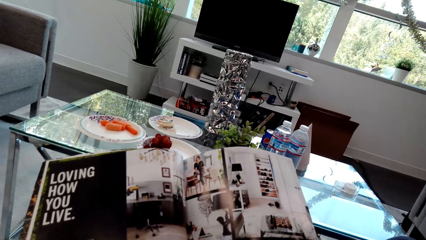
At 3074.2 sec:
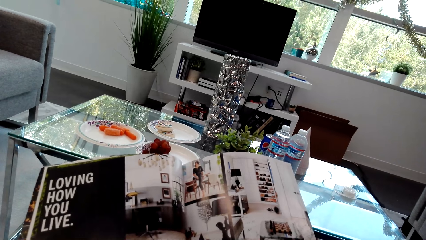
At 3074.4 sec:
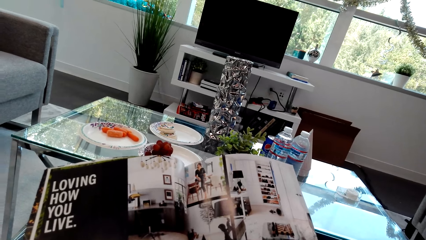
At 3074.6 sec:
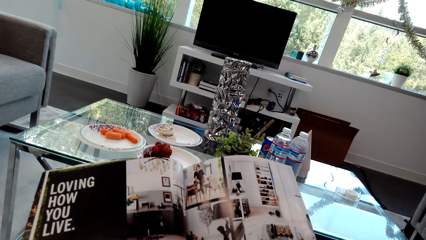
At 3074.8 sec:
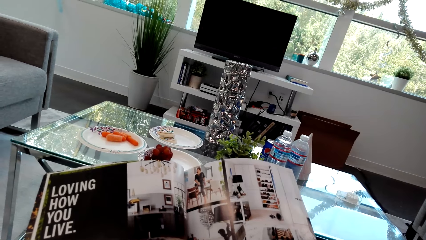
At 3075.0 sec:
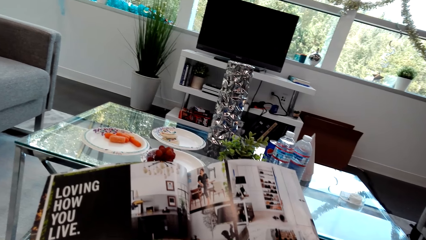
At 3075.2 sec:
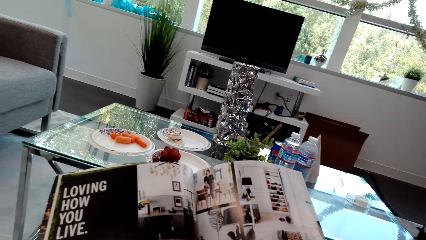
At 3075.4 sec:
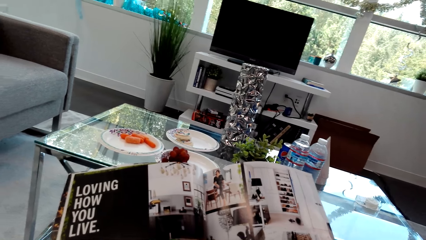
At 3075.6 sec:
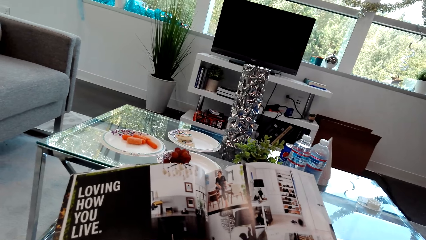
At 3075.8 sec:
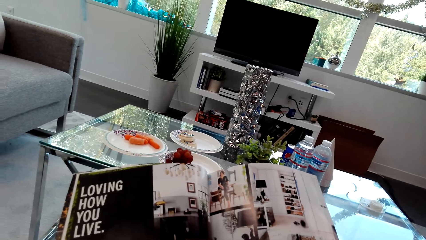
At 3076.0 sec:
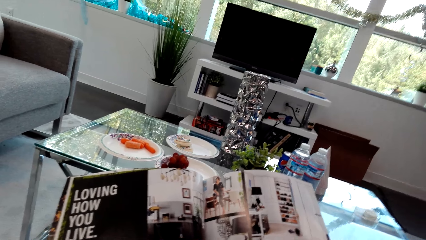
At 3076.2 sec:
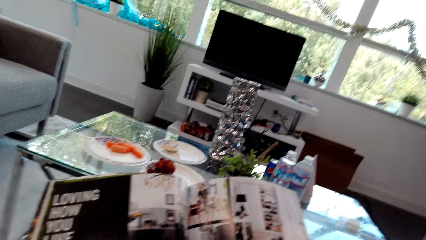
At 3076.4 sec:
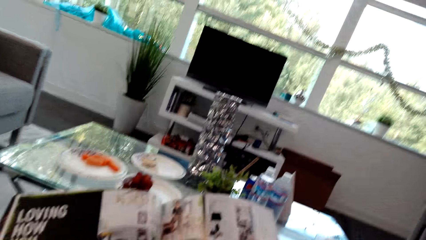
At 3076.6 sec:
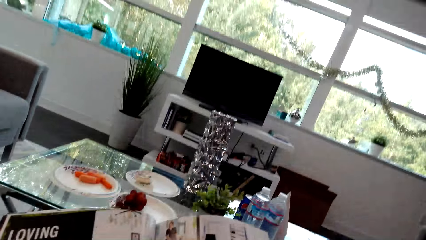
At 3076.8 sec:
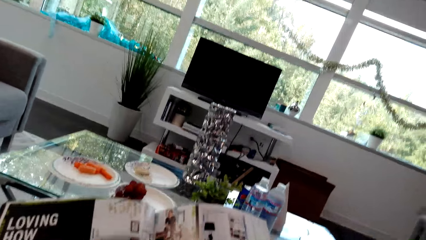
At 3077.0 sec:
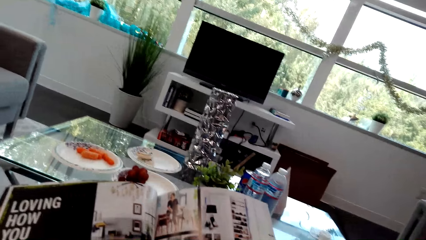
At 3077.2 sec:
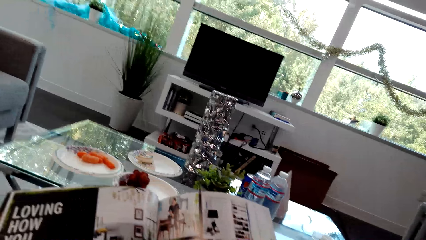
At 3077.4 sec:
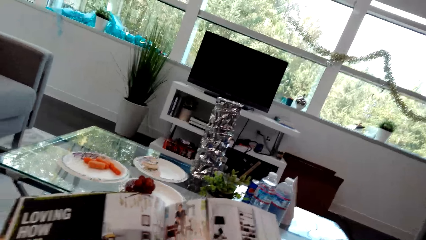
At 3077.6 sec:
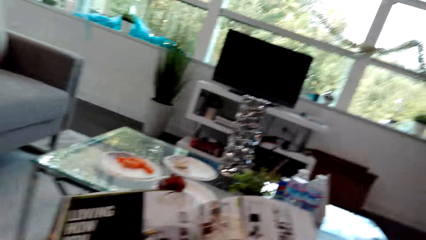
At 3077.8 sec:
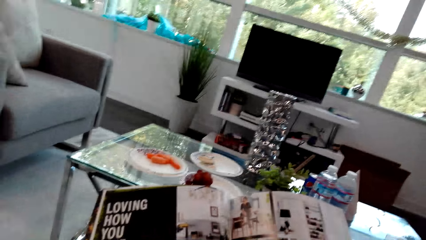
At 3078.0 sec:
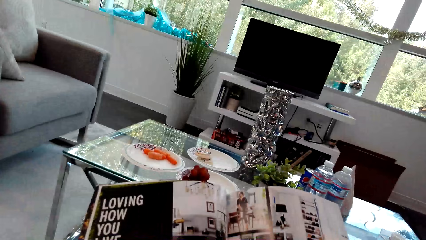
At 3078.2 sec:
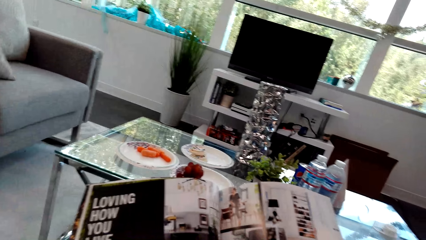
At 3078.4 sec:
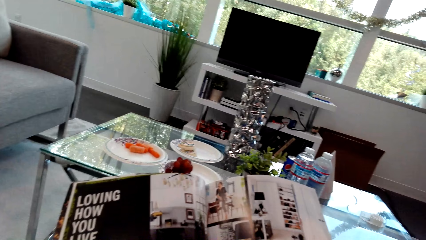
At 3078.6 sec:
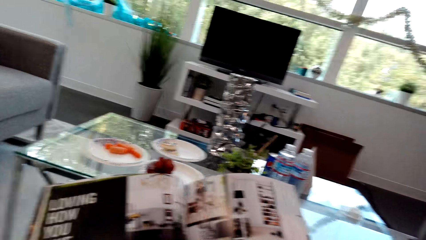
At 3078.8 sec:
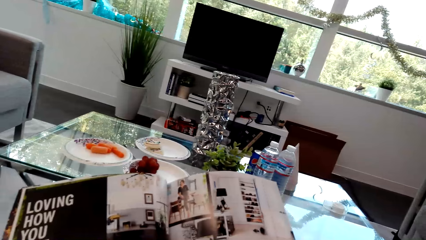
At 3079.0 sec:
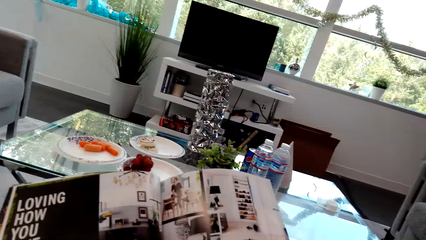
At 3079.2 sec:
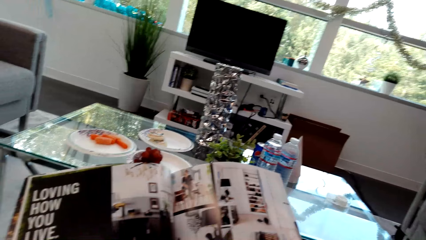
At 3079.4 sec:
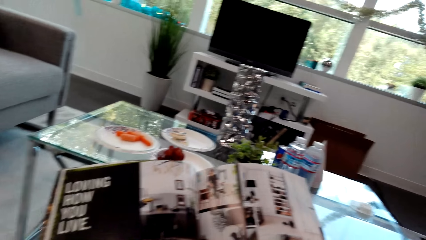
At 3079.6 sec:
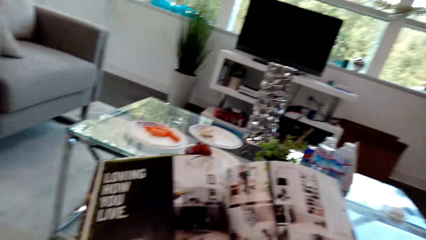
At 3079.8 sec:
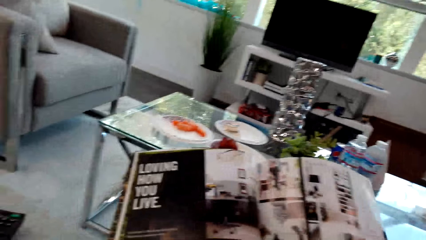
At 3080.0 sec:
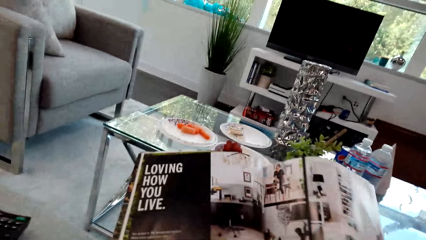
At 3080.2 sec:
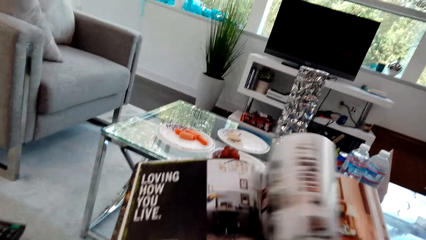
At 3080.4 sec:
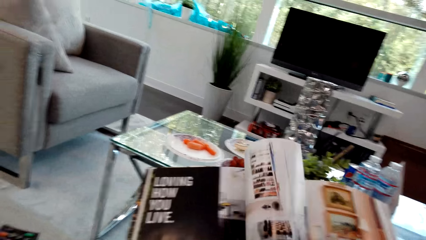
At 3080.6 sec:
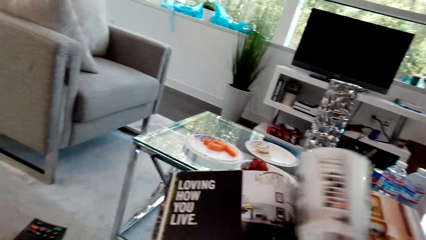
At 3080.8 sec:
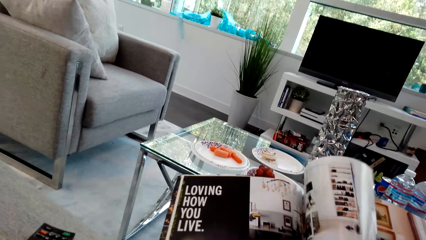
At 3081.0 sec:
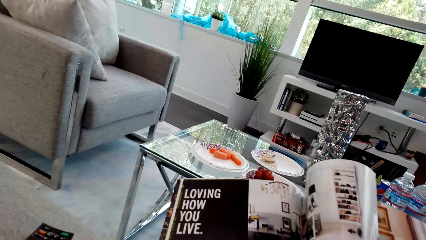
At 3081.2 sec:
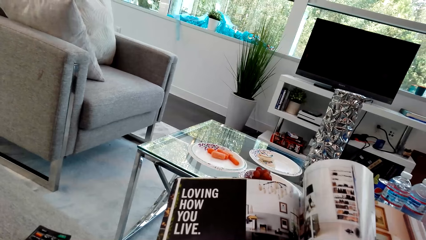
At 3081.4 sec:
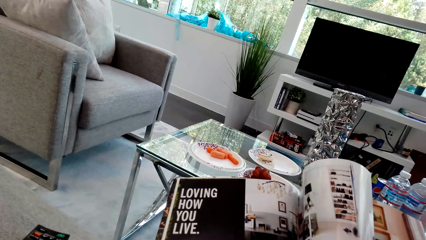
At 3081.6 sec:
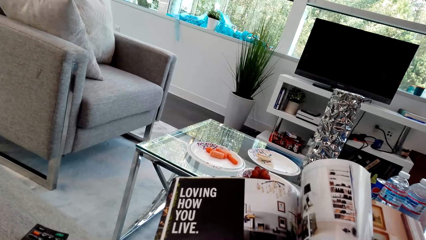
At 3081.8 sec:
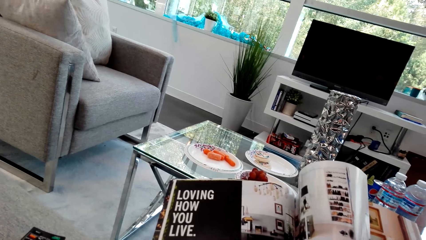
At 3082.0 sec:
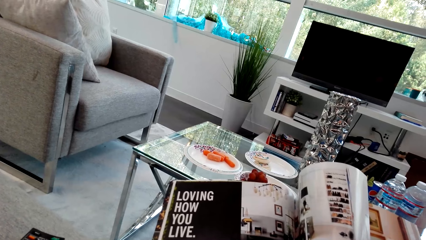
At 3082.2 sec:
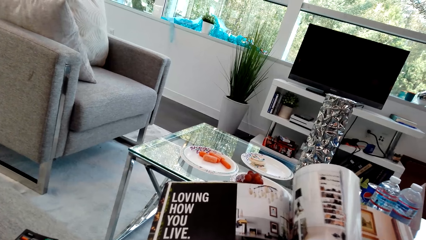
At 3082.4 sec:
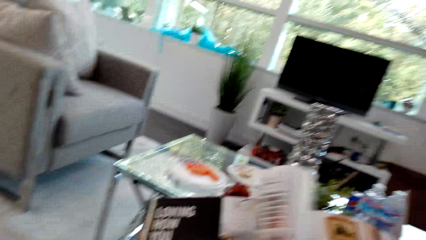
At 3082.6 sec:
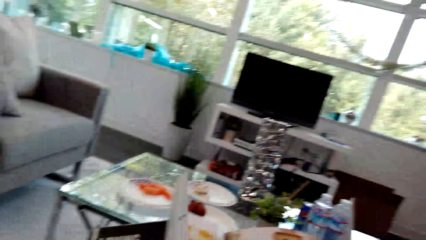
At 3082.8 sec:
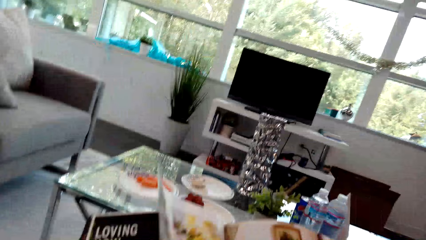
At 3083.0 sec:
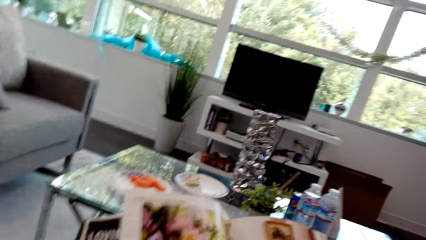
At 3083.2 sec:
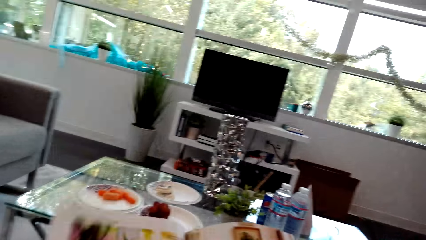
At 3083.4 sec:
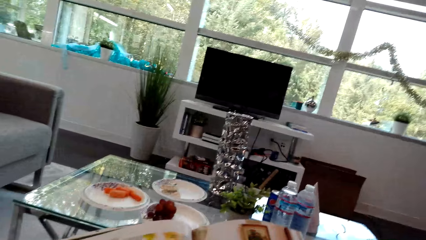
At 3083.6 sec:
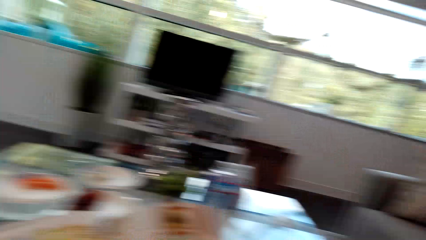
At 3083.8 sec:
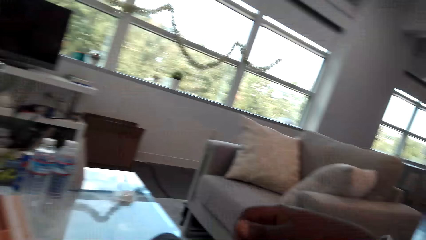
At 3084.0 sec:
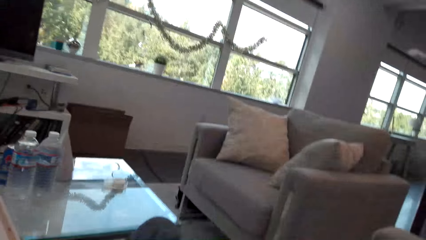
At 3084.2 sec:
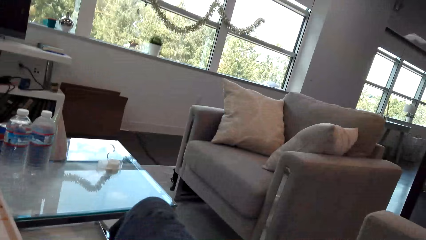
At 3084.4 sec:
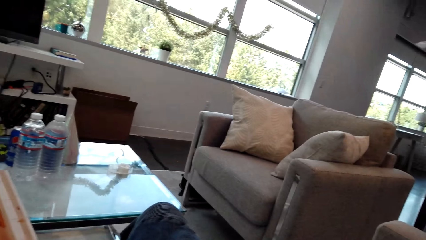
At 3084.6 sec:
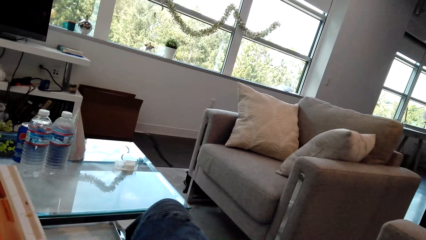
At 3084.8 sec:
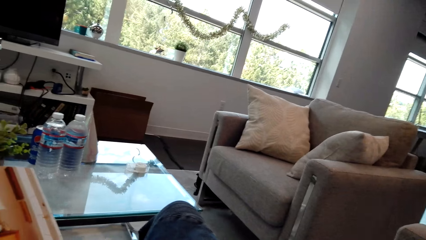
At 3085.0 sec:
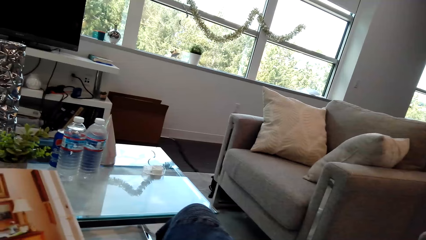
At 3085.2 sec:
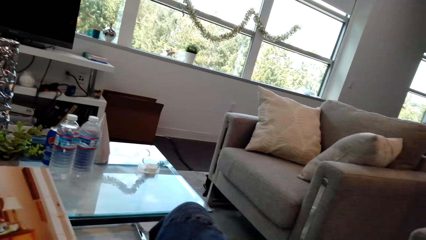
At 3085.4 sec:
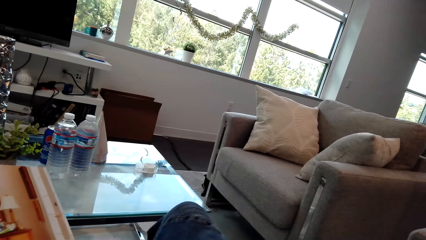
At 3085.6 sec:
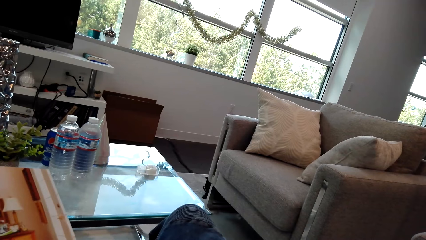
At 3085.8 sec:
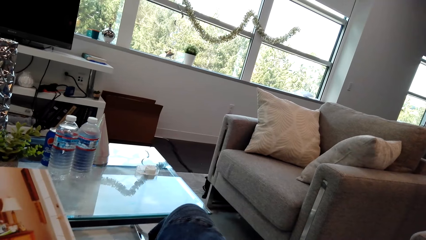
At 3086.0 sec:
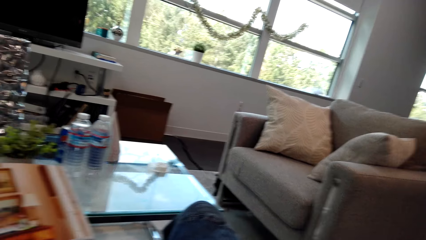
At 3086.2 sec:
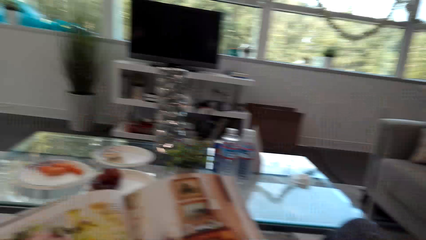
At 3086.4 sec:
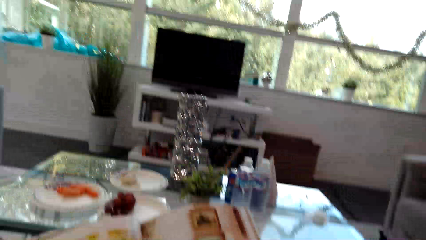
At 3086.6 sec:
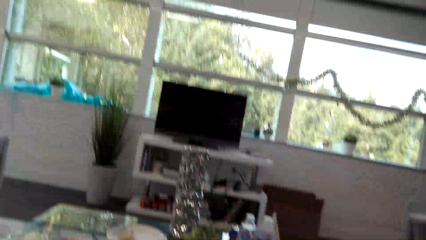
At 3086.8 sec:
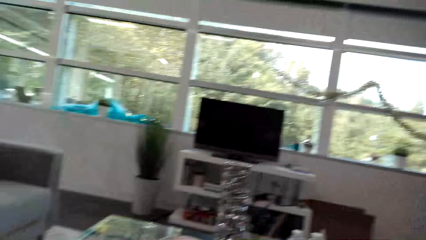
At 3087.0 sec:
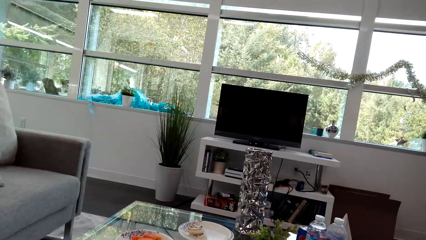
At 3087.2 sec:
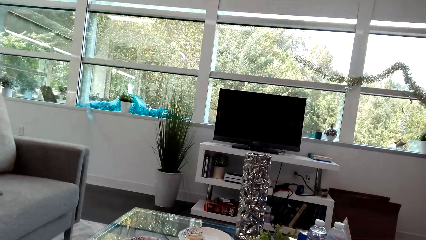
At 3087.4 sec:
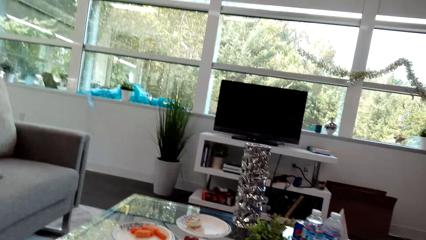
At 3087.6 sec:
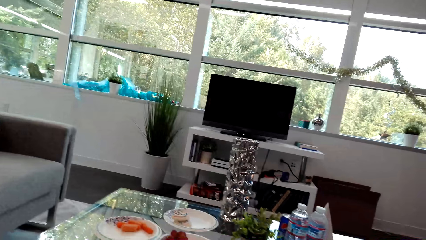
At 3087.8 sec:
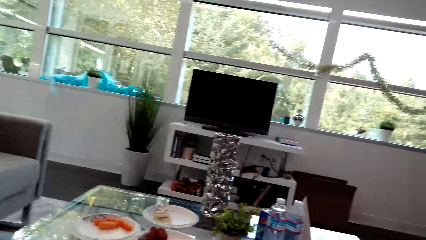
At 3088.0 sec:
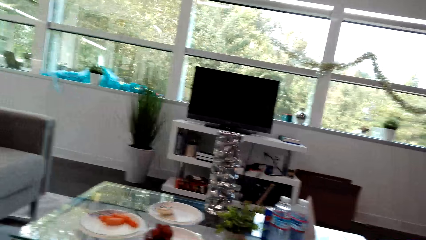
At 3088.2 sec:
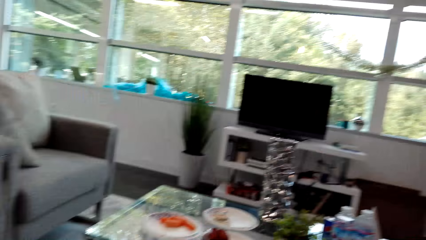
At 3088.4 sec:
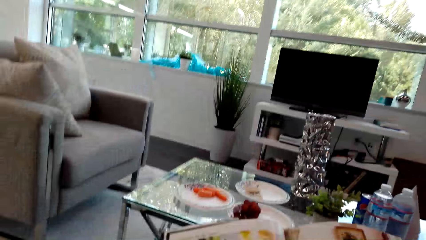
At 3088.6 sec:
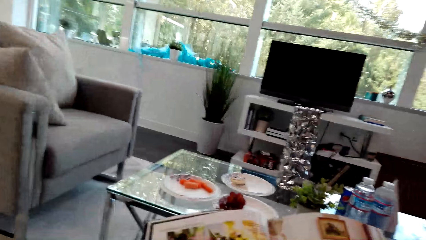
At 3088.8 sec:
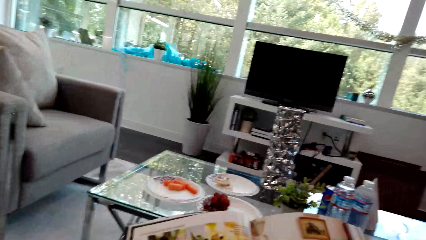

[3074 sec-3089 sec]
The camera wearer flips the magazine pages. They peruse the book. They read the book.
